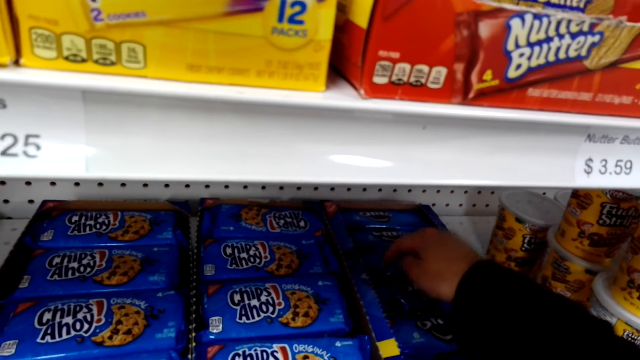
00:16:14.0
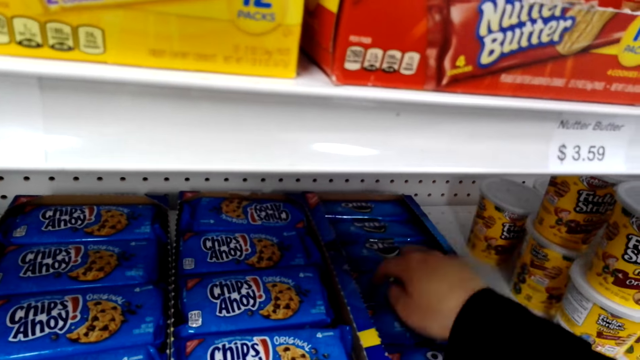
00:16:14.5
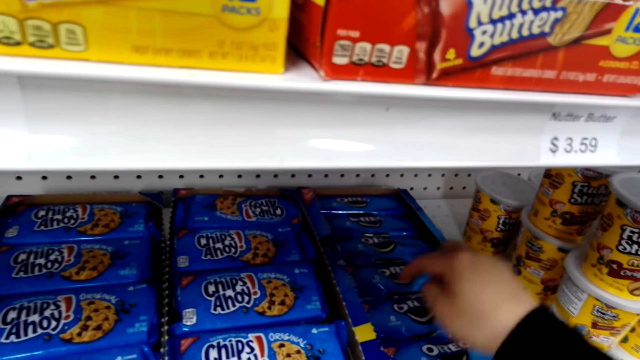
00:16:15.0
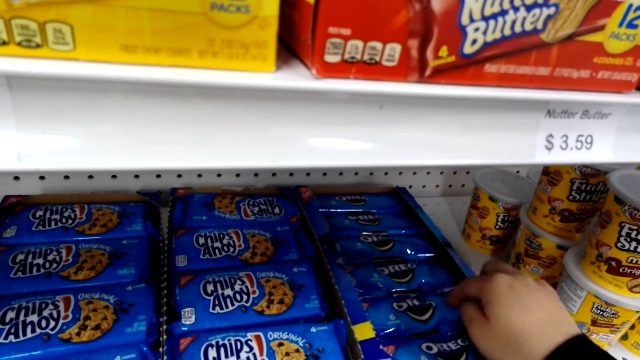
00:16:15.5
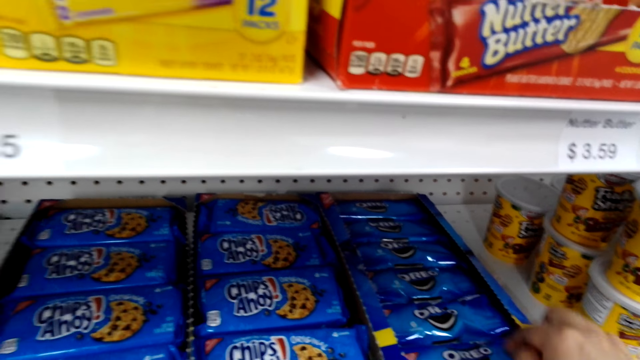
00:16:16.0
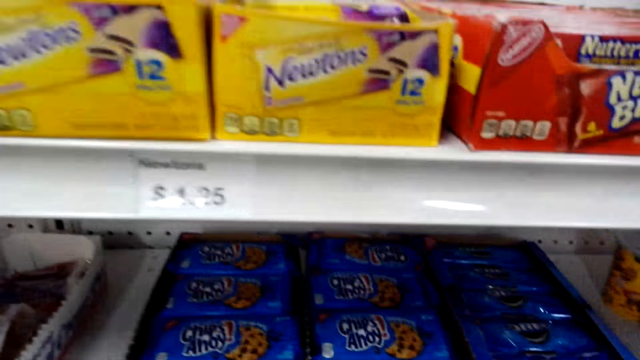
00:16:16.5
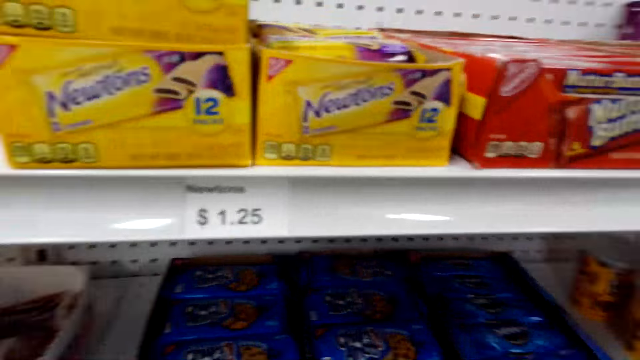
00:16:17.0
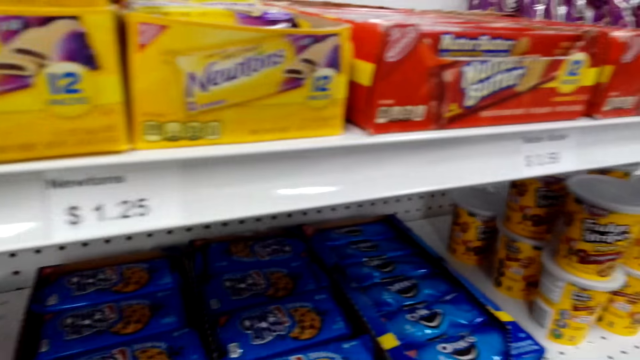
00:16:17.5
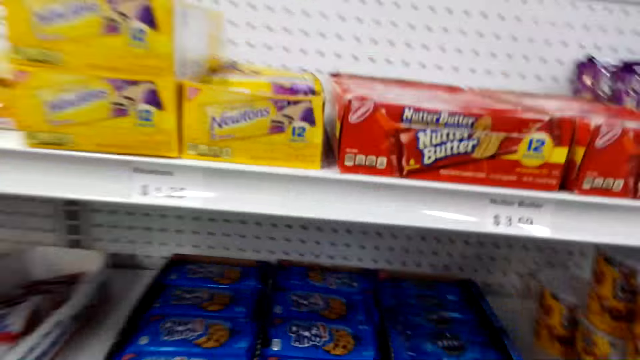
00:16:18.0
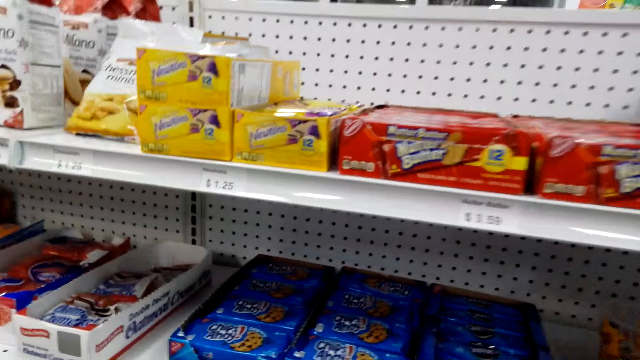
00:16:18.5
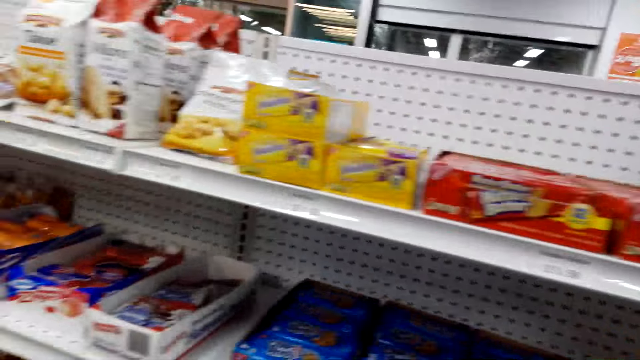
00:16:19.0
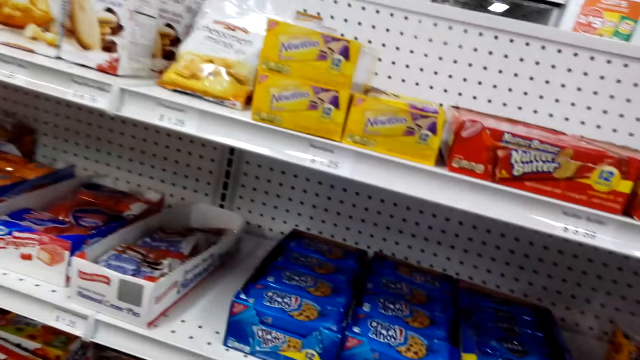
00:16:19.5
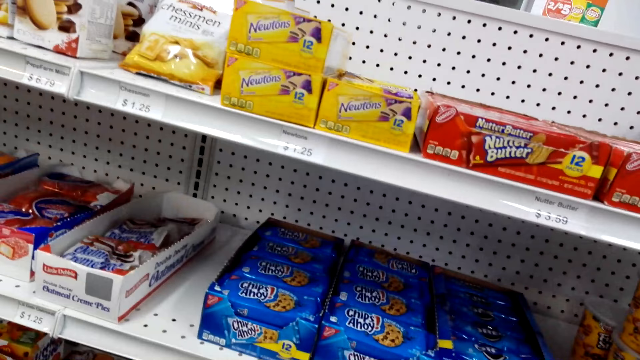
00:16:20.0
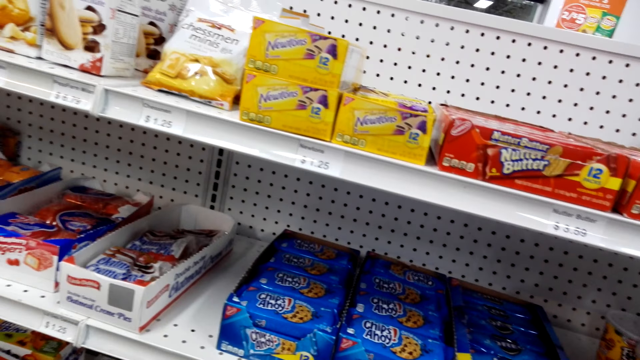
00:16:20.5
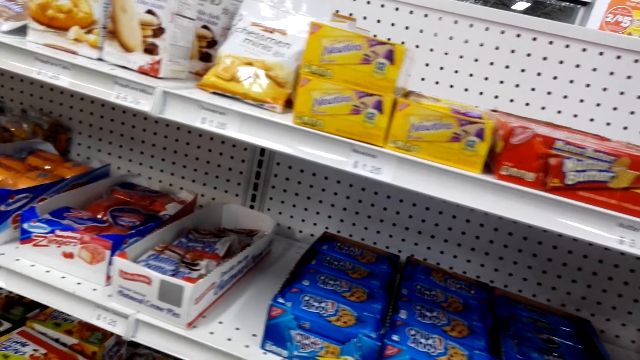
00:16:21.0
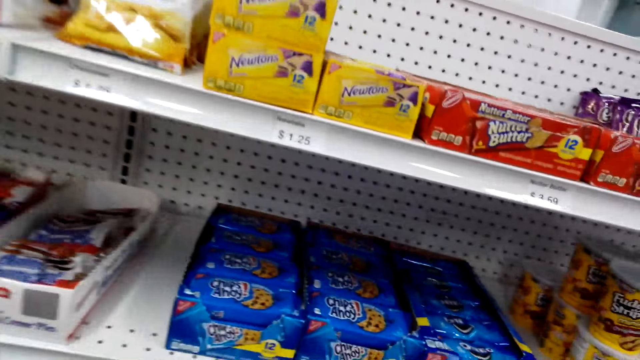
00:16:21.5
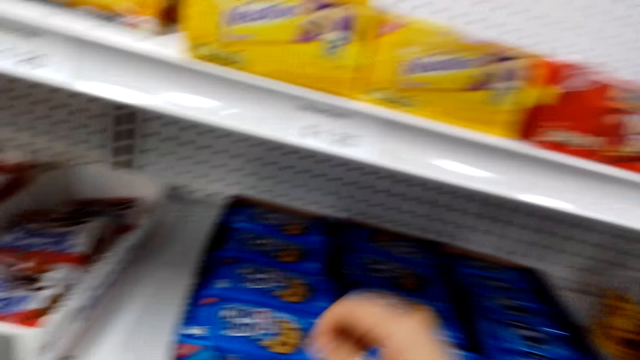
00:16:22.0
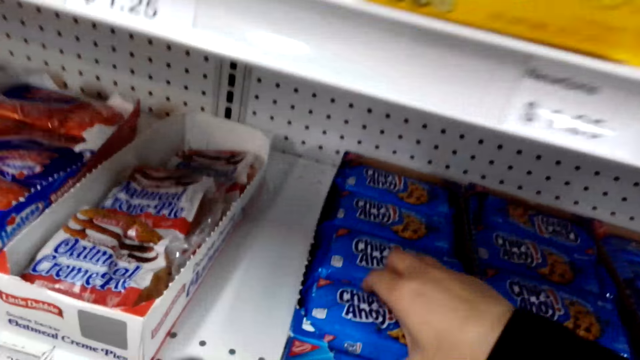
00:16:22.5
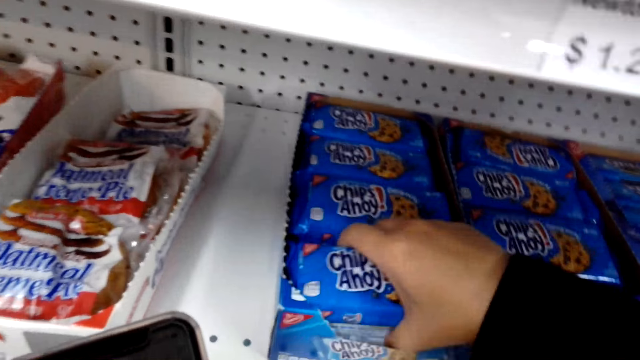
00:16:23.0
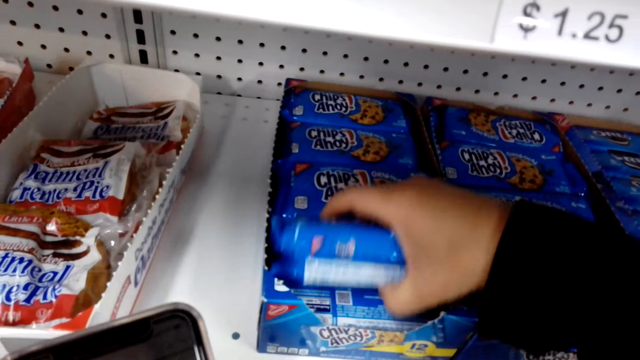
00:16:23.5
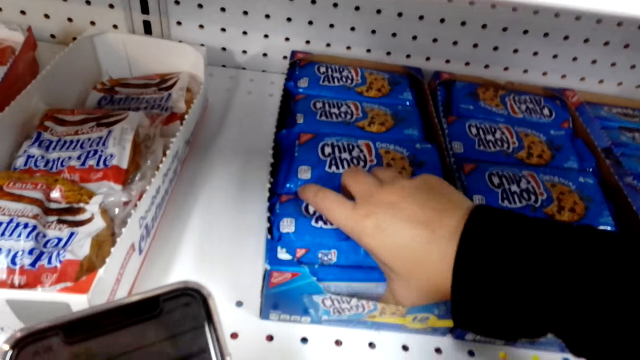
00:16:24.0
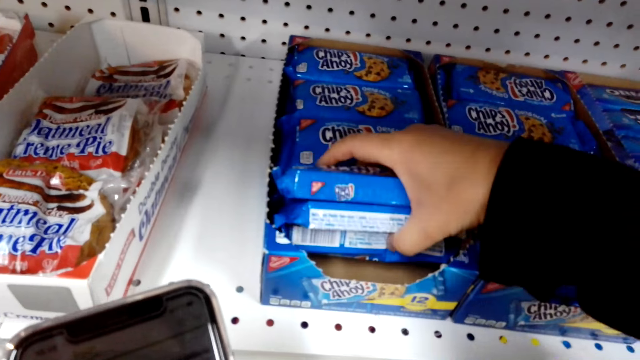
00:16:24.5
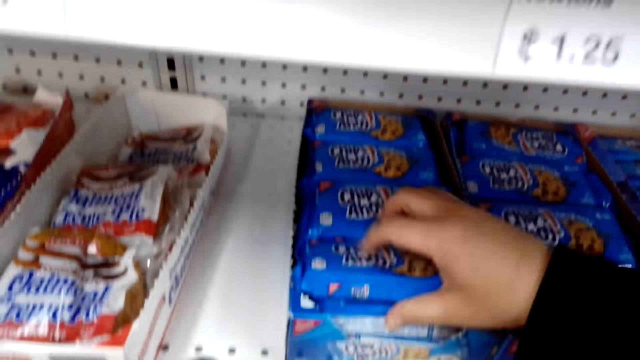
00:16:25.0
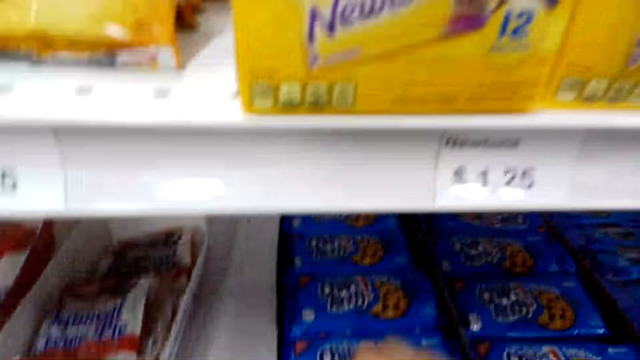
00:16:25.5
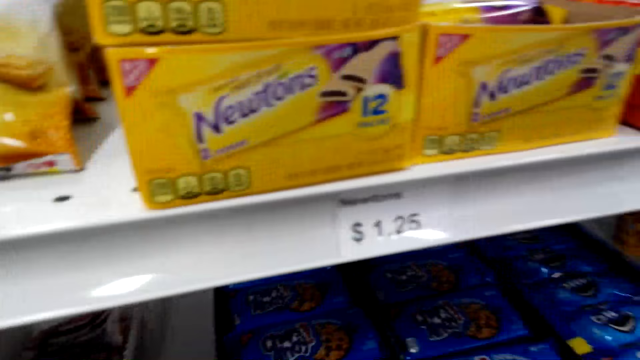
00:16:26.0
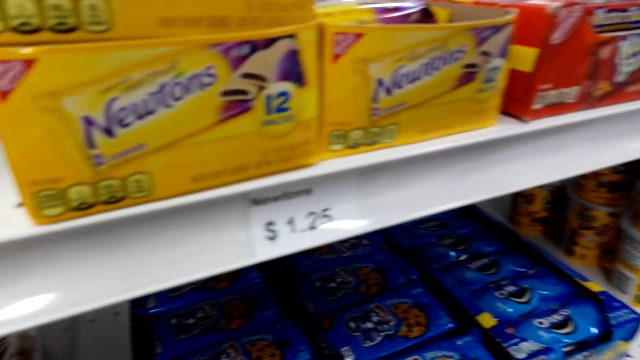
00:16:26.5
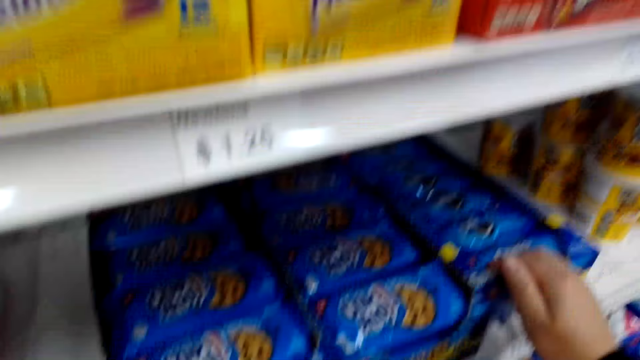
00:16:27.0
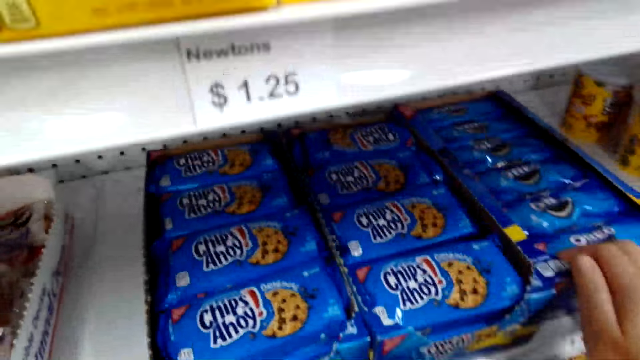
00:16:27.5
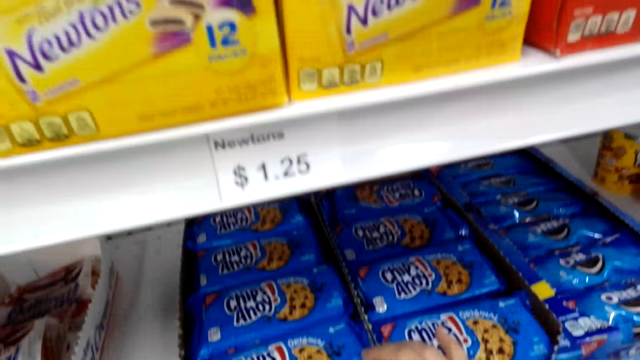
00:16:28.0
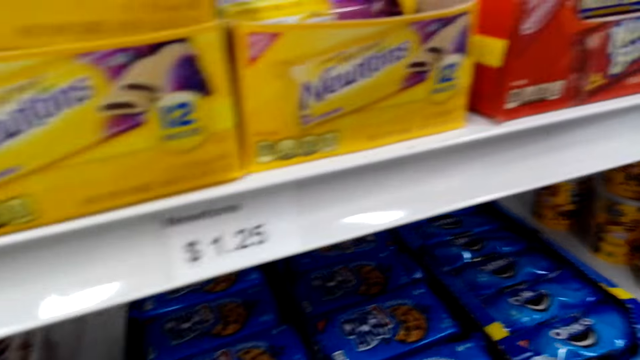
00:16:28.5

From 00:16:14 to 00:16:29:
The camera wearer picks up the item. They count the Chips Ahoy on the shelf.

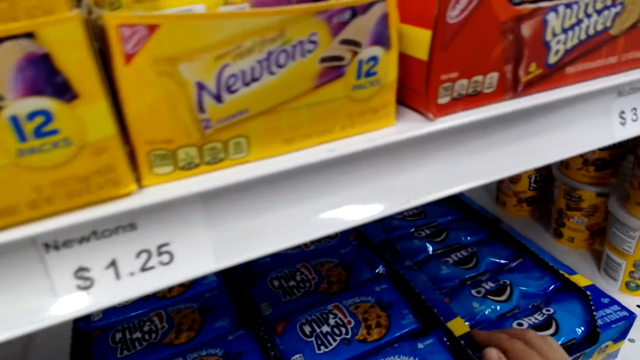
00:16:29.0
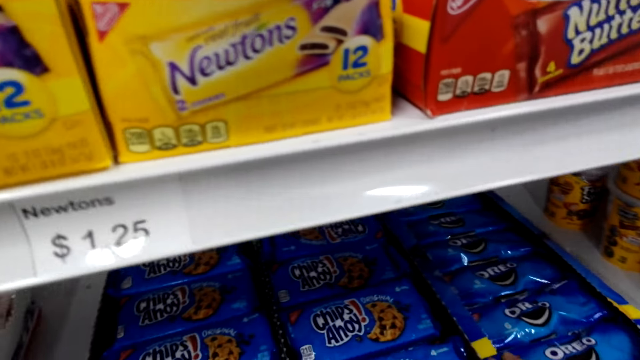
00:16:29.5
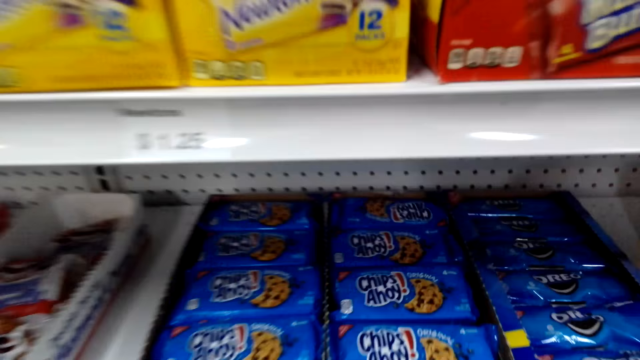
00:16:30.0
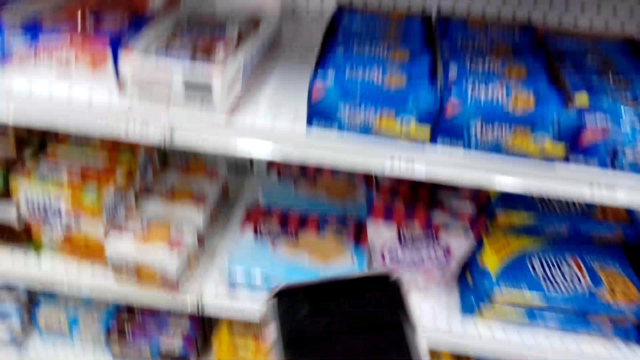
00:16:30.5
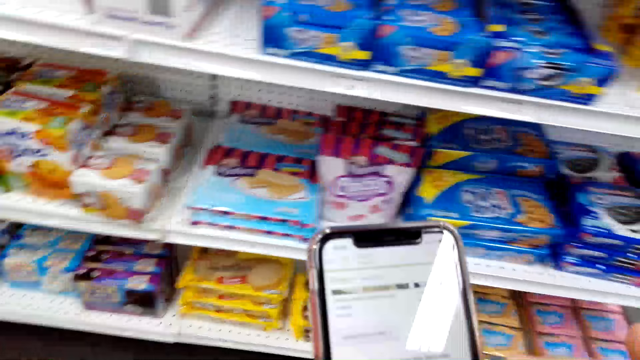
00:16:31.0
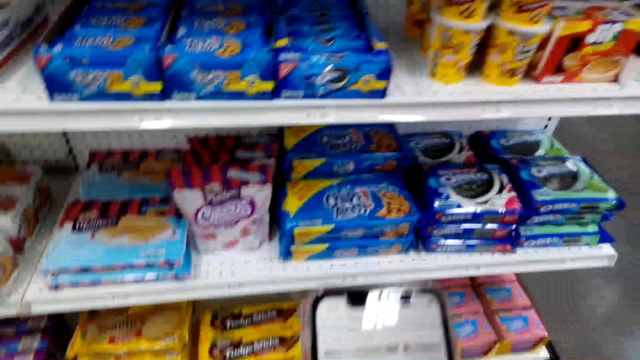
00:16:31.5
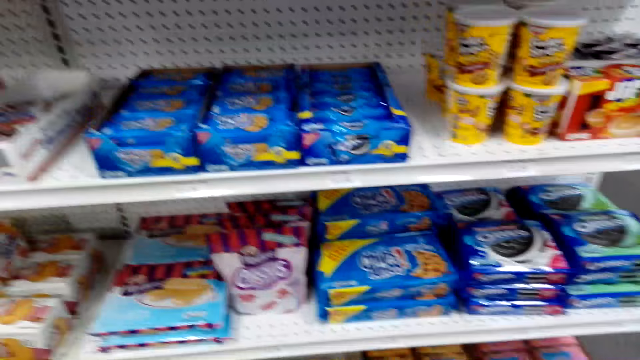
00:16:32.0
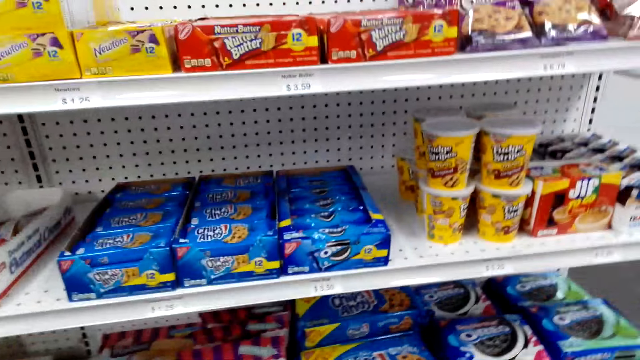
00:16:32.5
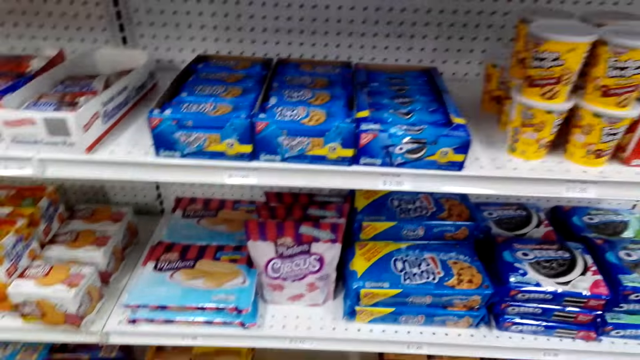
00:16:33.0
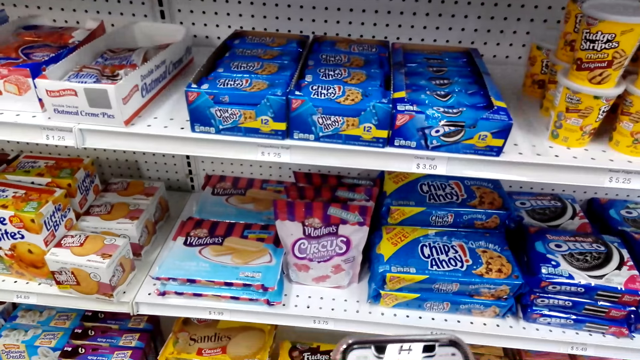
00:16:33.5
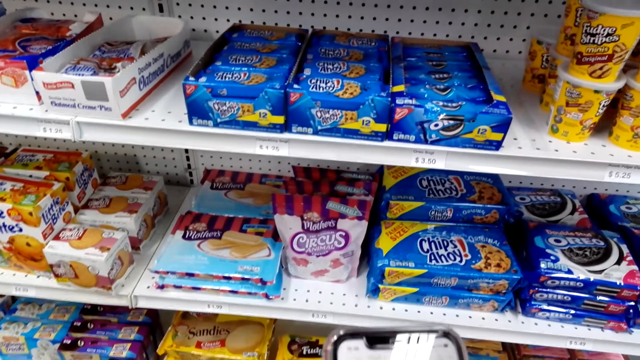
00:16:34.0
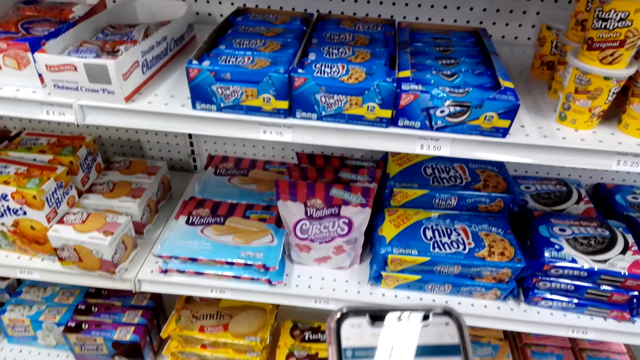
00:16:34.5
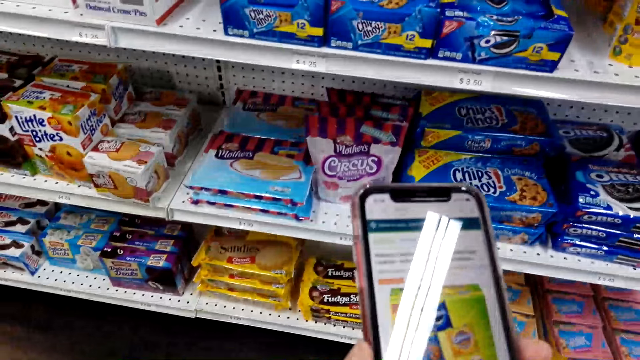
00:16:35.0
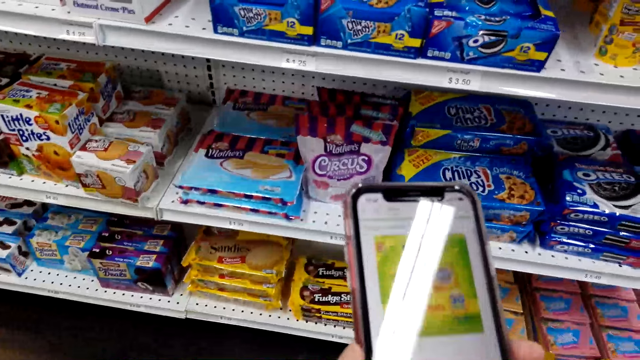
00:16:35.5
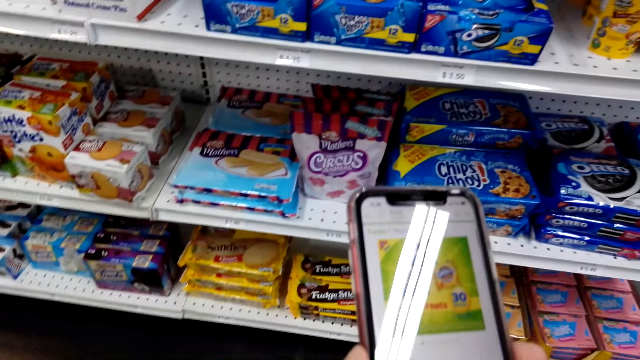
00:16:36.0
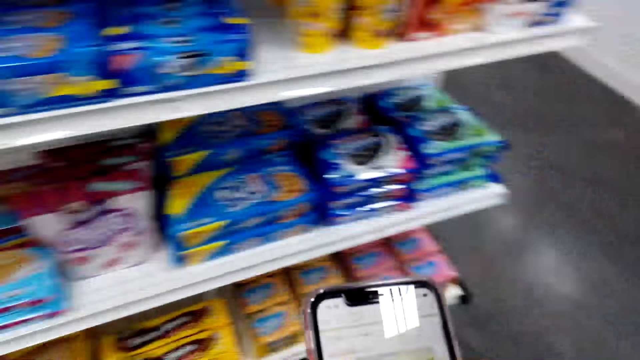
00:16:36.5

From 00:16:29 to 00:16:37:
The camera wearer operates the phone.
